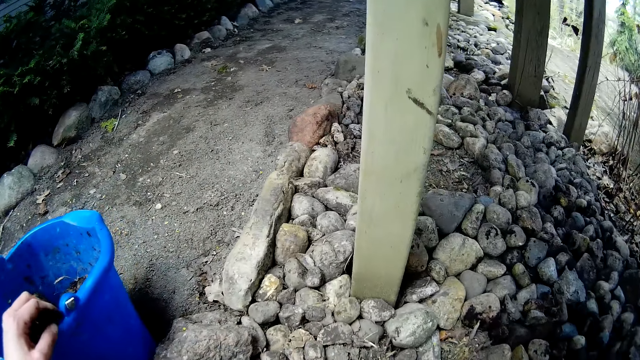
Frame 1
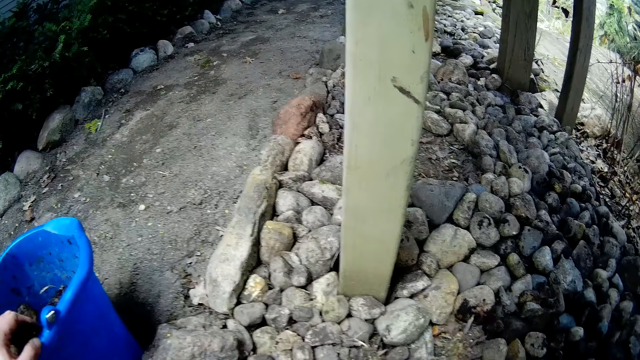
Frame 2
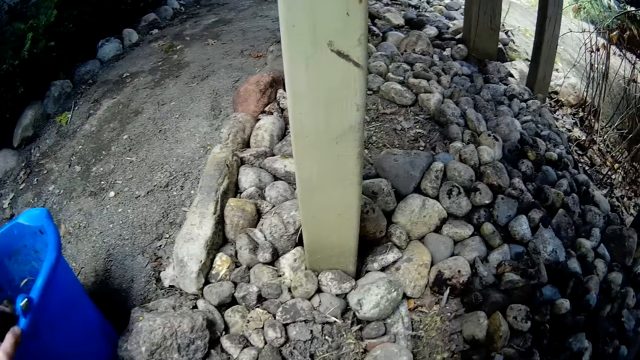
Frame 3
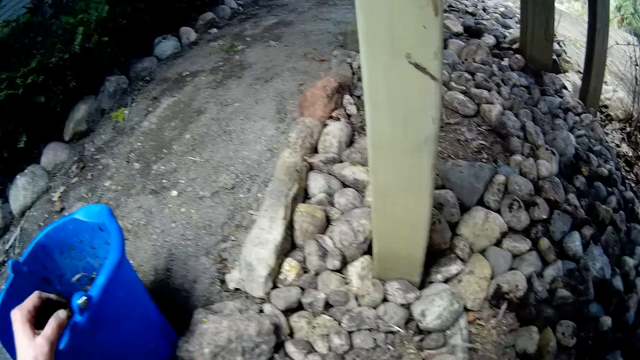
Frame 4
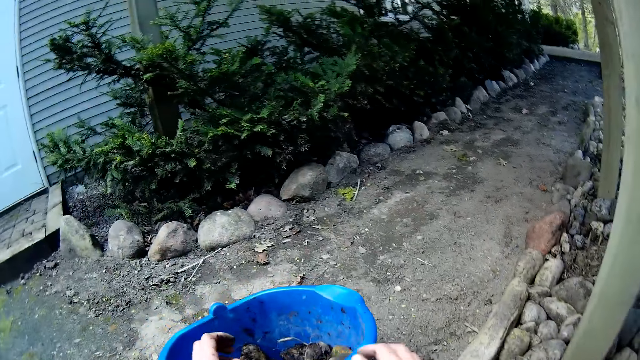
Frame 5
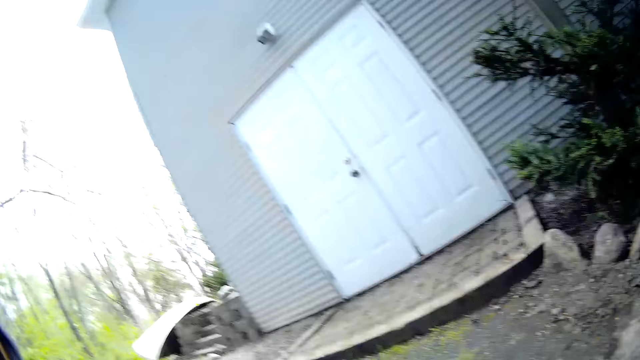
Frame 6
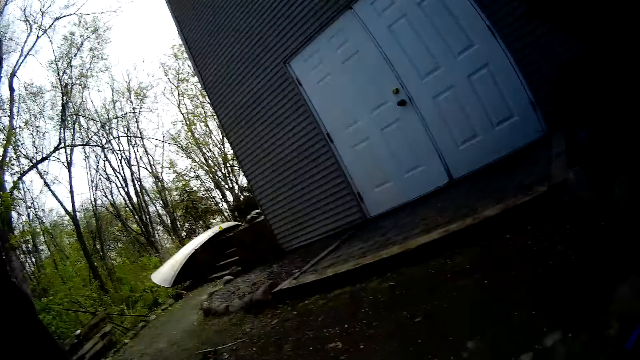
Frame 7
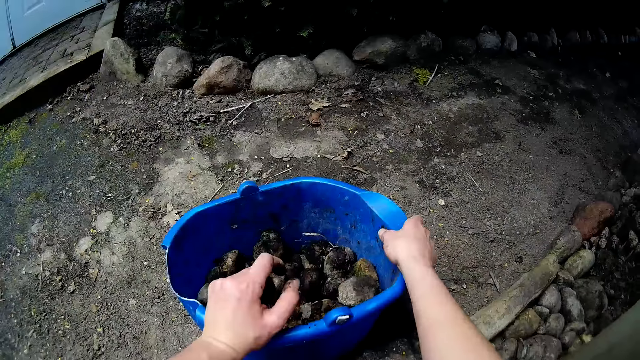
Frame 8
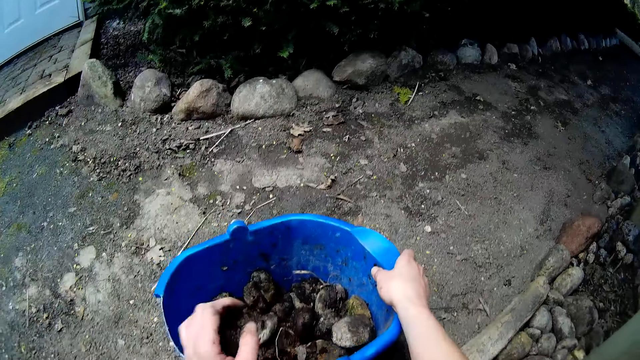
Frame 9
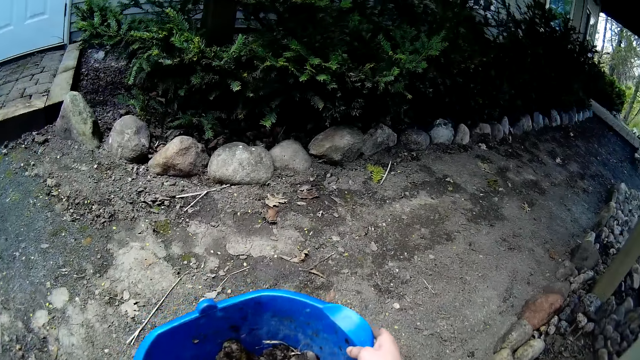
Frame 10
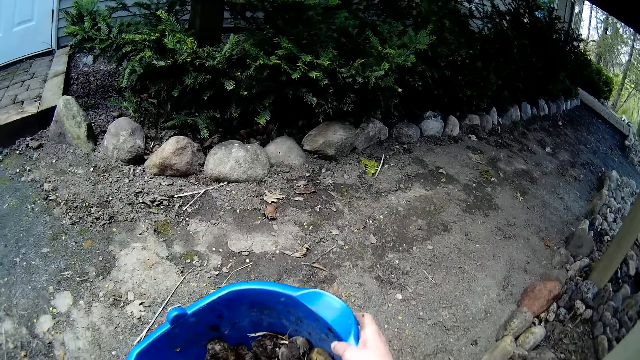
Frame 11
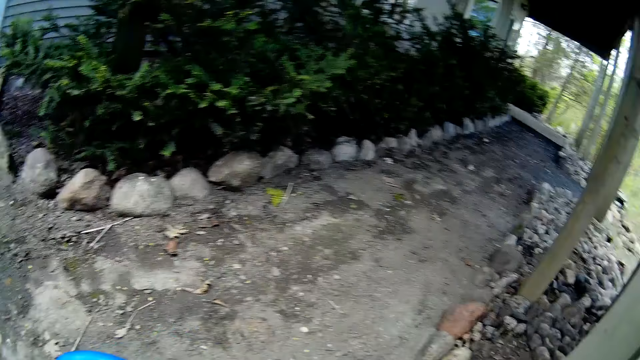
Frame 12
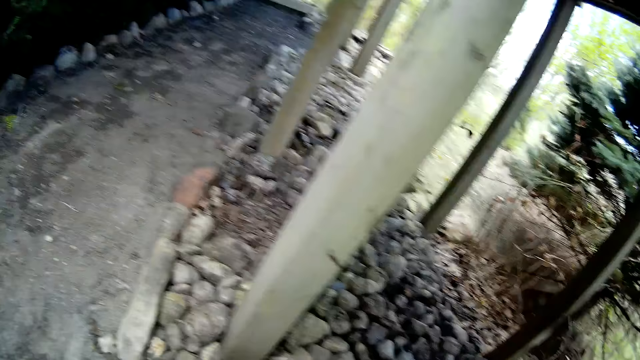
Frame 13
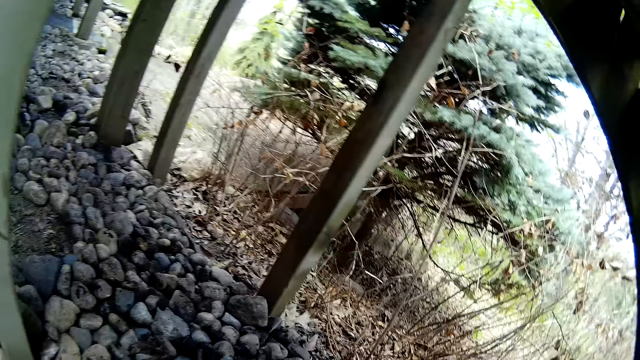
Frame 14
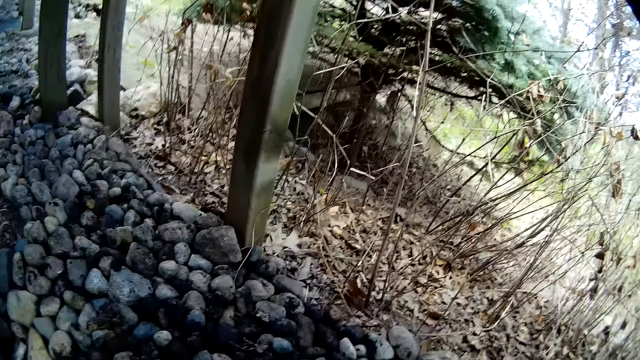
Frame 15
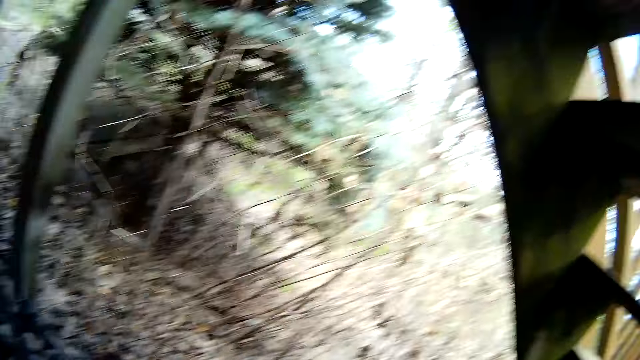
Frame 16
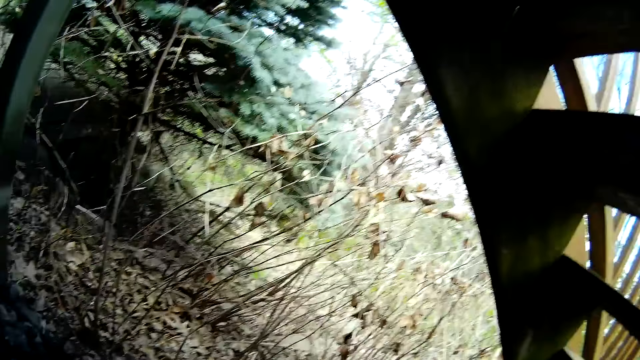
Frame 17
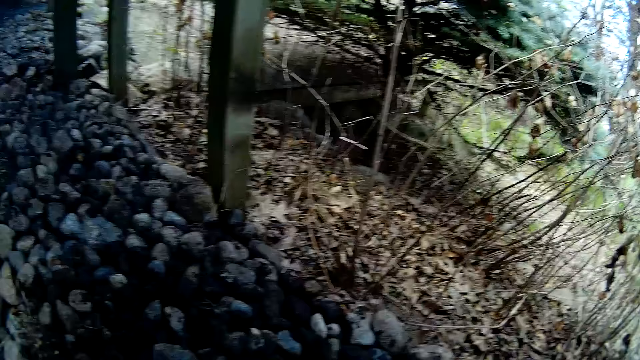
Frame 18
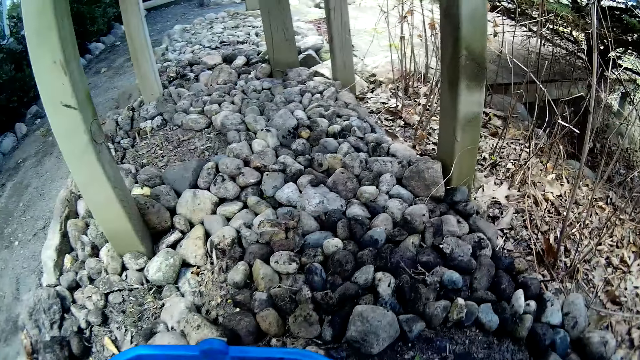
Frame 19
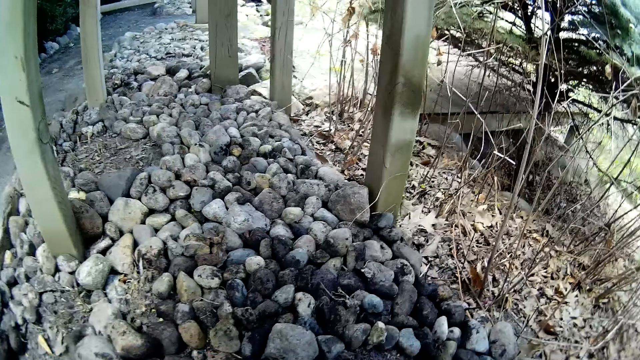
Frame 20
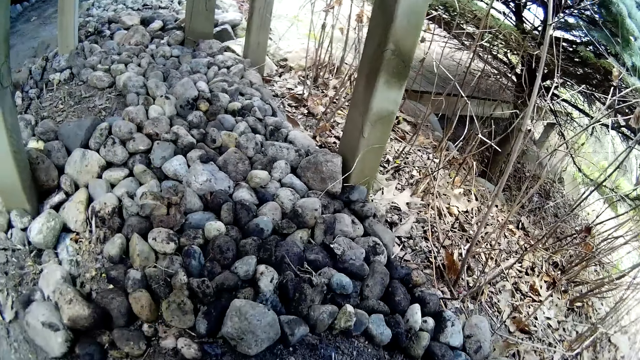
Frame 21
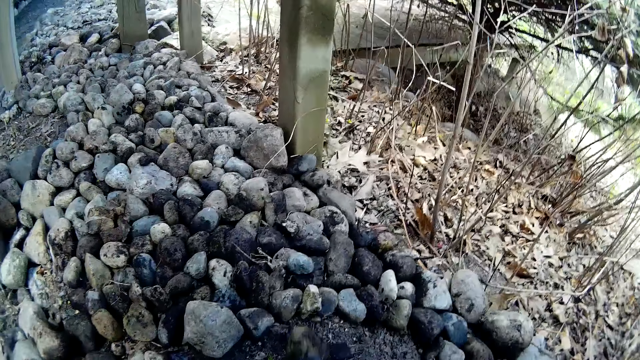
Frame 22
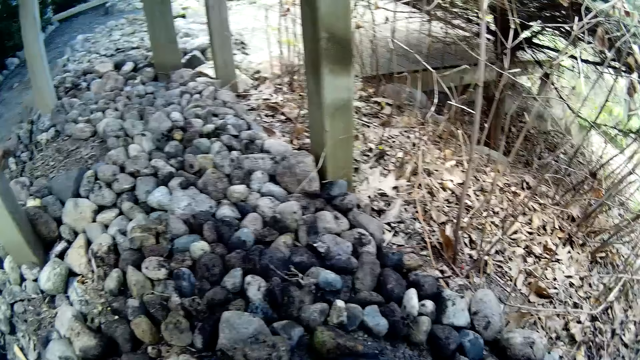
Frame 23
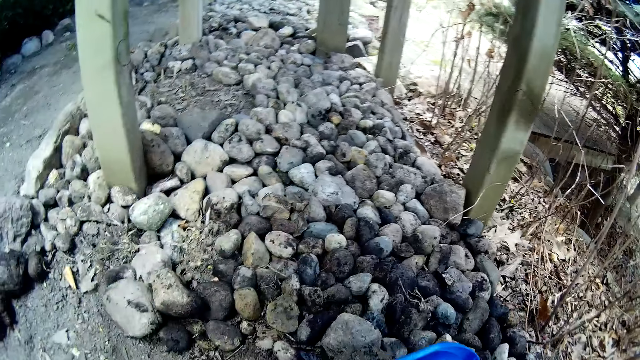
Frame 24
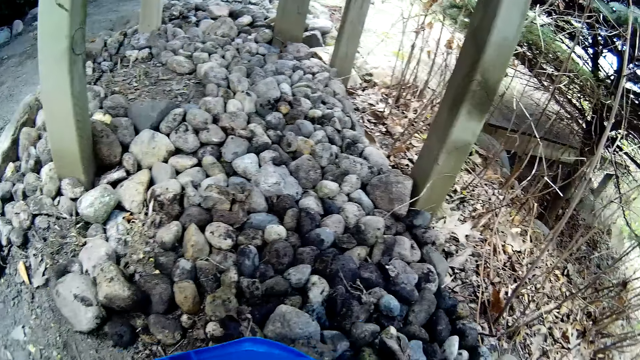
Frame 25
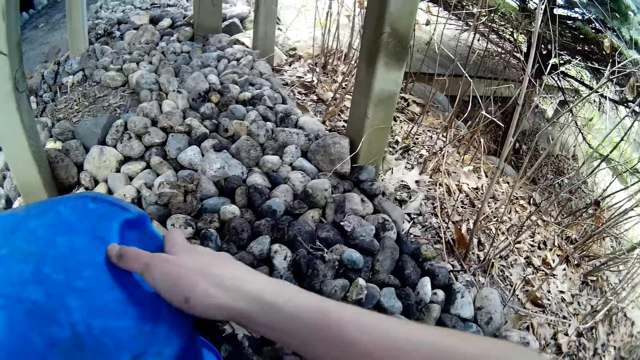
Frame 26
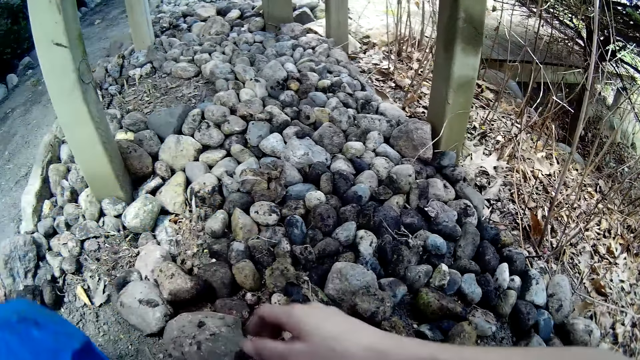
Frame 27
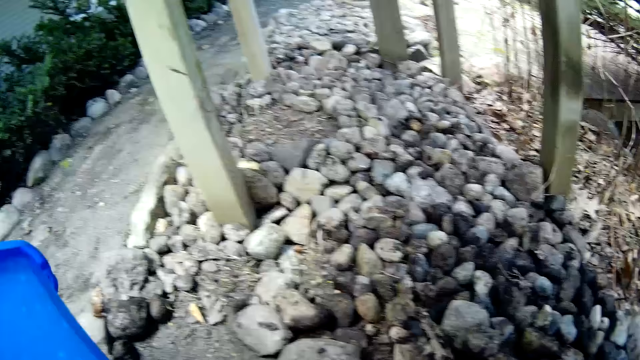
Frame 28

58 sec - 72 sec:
The camera wearer arranges the stones in the pavement. They look around. They hold the bucket or plastic container with both hands. They carry the plastic container on the floor with both hands. They look around. They put the bucket on the stone pavement. They pour the stones from the bucket on the pavement.

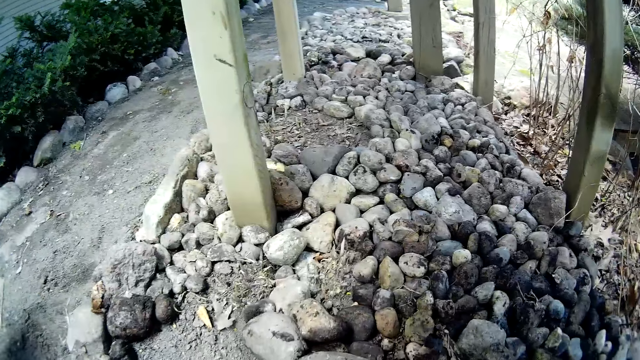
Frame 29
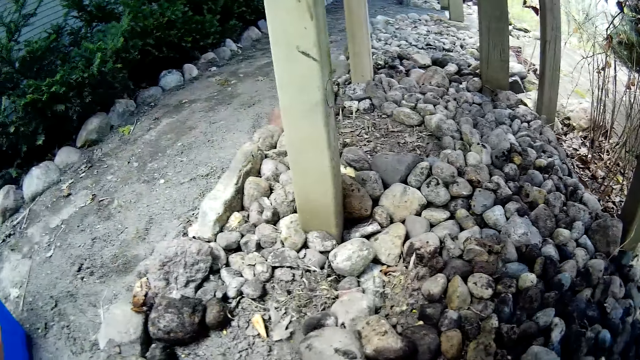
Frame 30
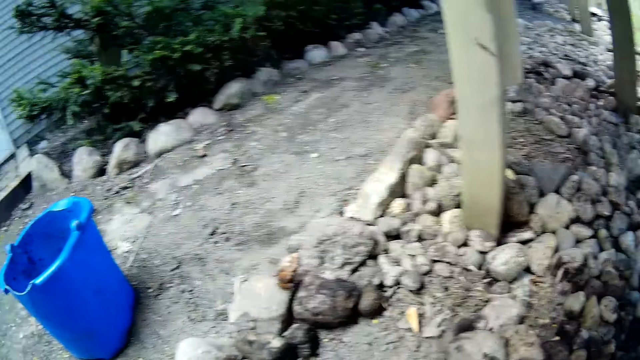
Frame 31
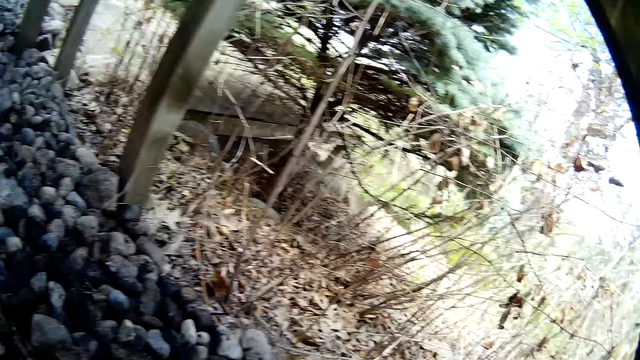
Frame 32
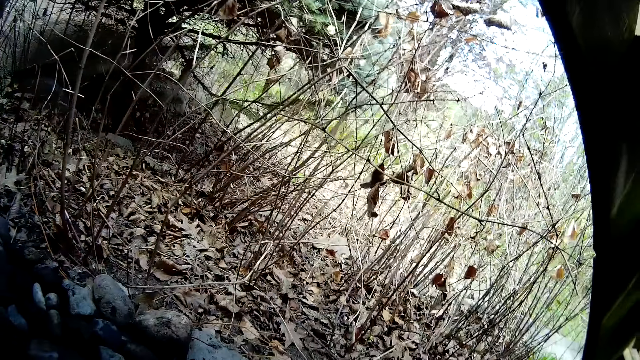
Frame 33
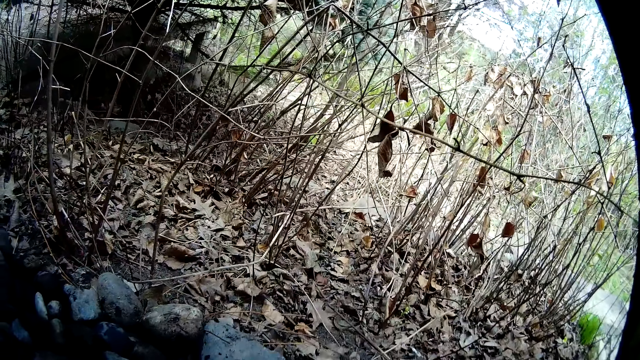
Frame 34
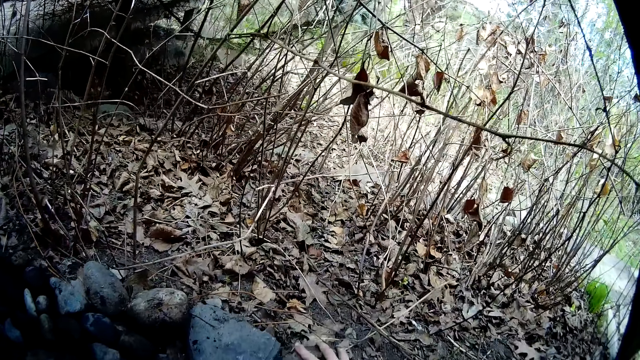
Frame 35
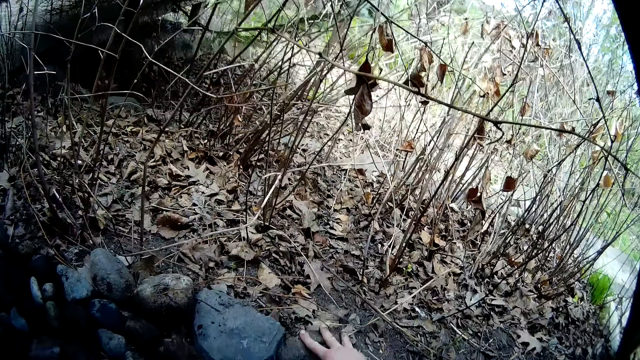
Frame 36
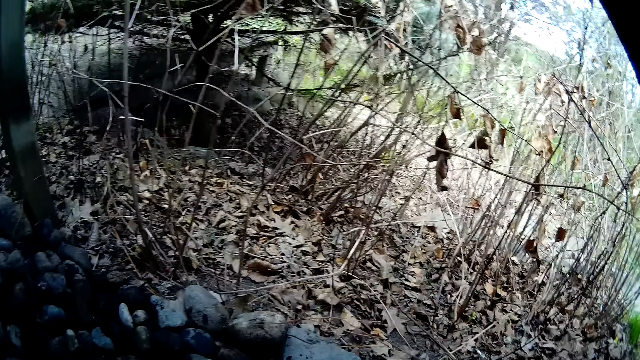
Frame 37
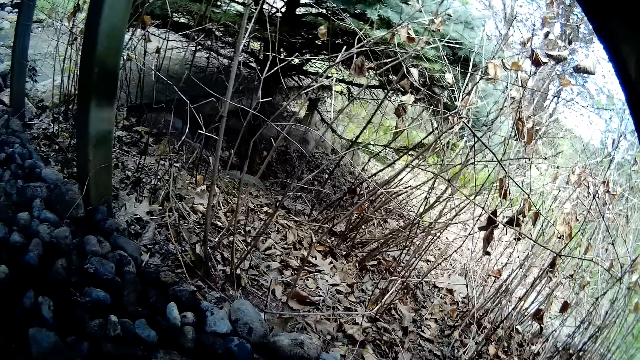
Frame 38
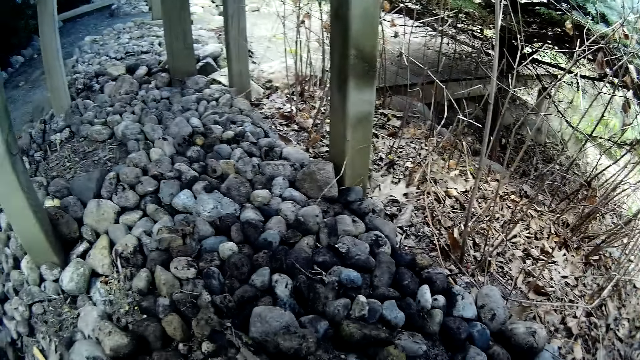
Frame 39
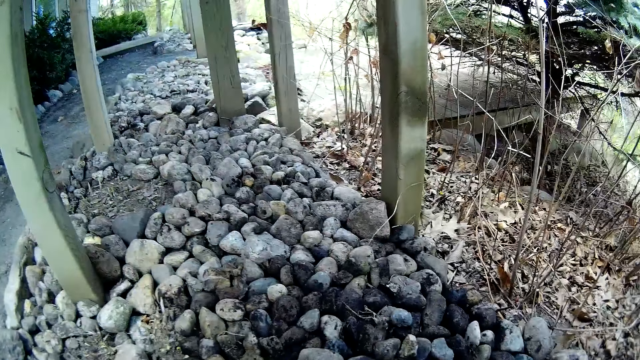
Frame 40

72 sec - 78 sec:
The camera wearer drops the plastic container on the floor. They arrange stones on the pavement.
